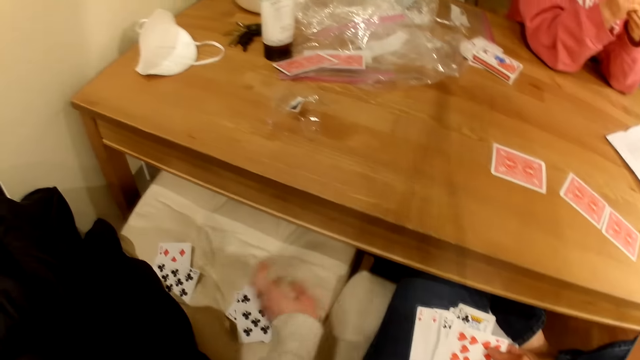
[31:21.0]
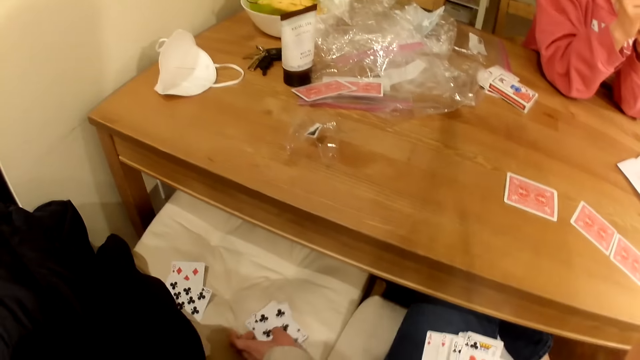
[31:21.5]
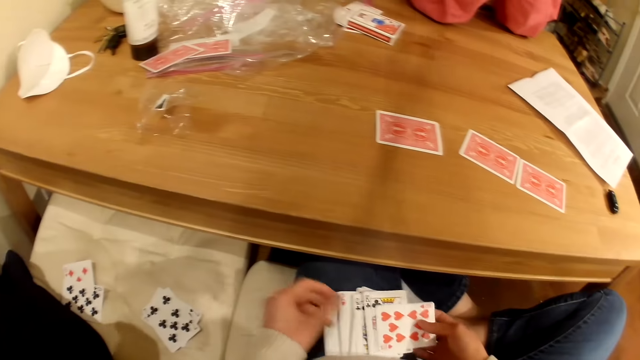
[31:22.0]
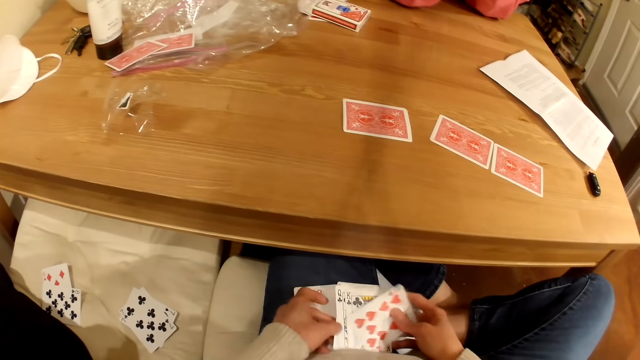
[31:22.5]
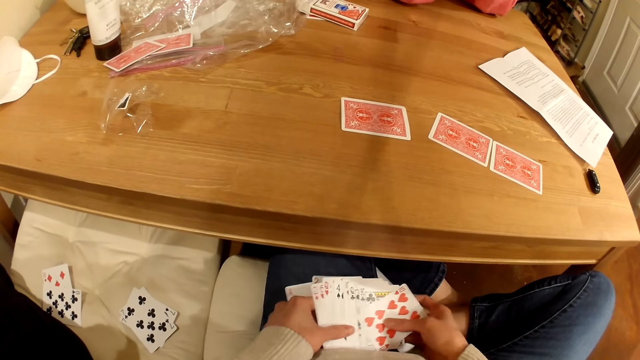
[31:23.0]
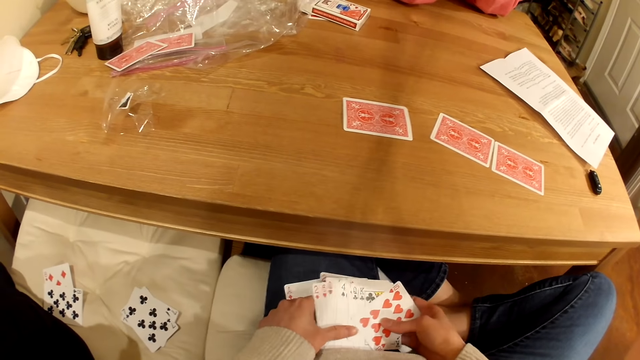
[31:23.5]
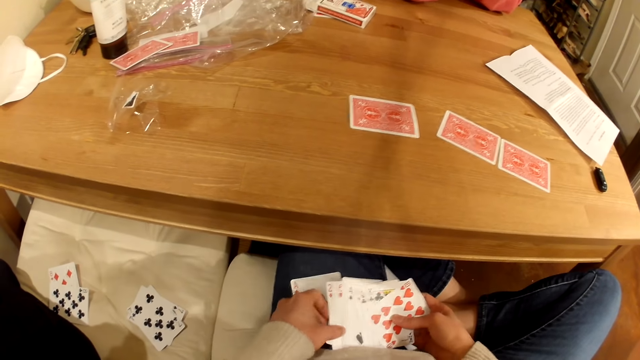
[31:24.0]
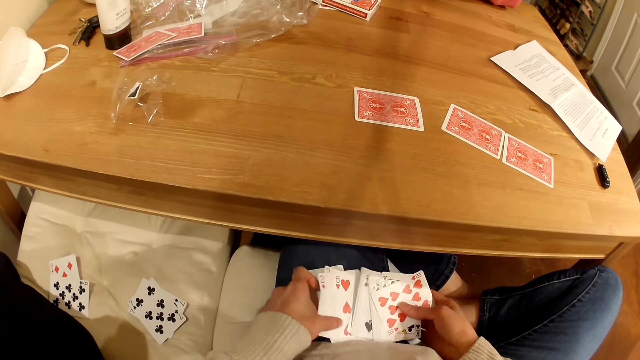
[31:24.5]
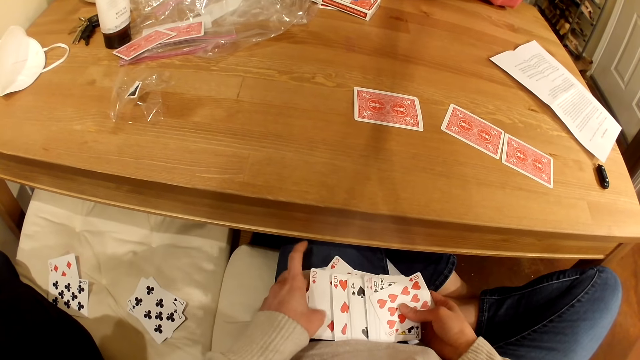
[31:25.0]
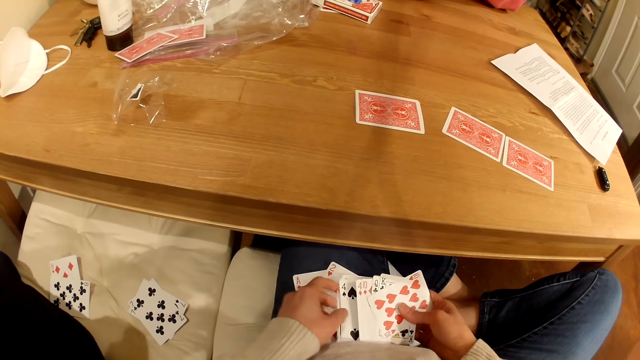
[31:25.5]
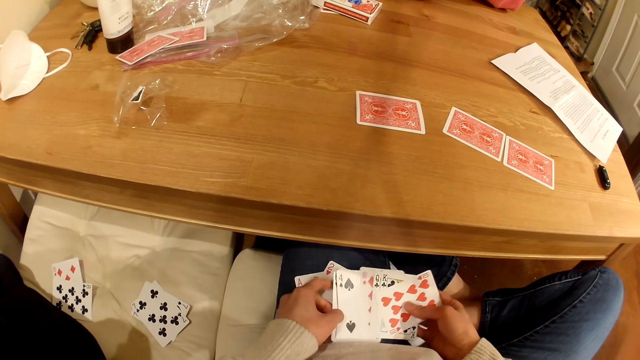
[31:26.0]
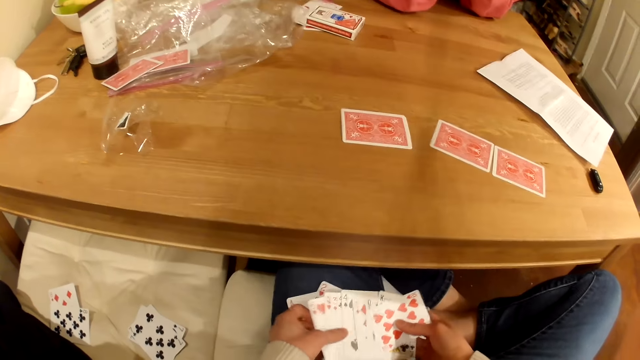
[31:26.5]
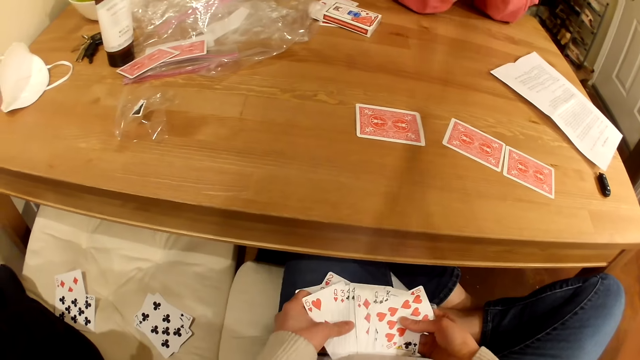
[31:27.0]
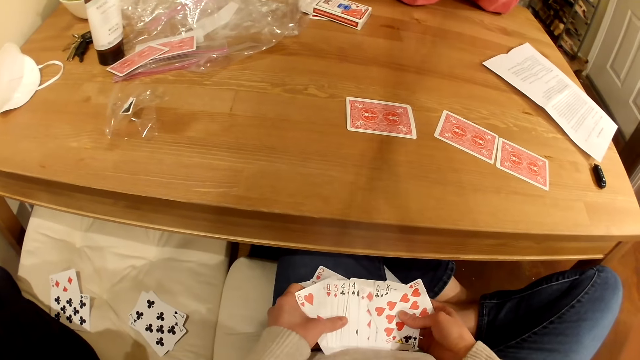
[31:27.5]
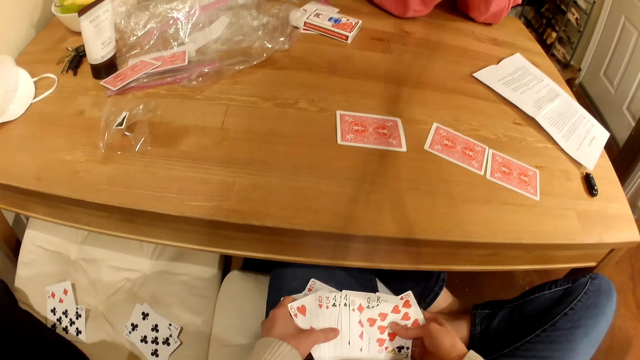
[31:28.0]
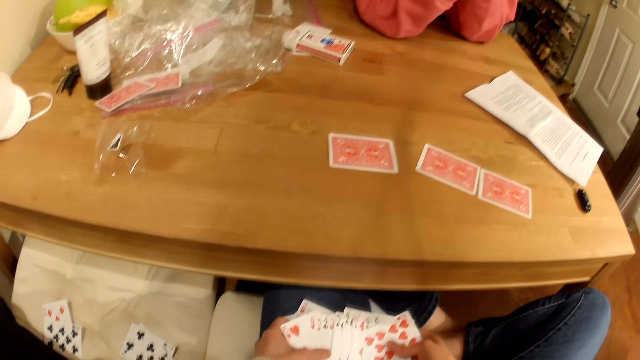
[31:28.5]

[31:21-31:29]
The camera wearer touches playing cards on the seat. They shuffle the playing cards and spread their cards.

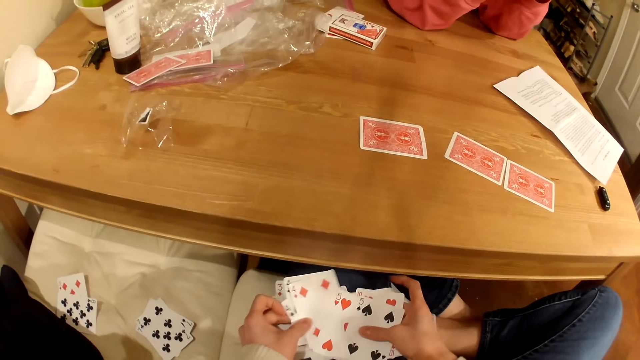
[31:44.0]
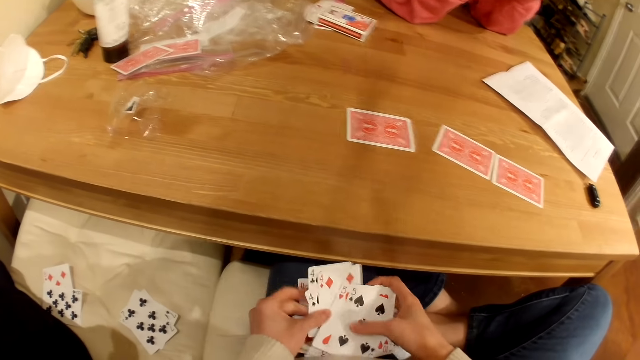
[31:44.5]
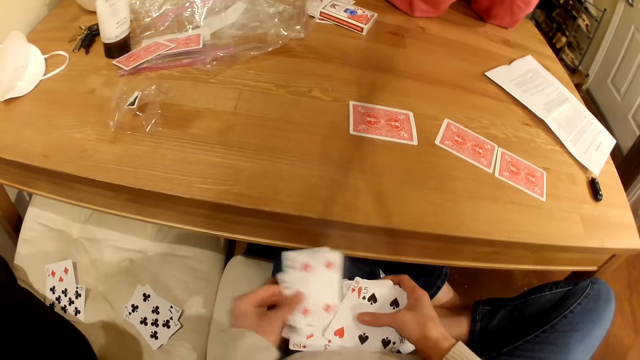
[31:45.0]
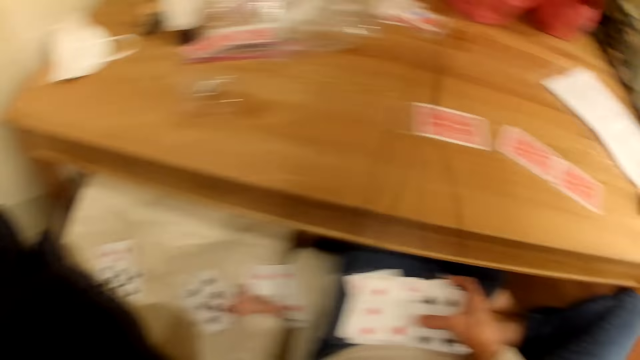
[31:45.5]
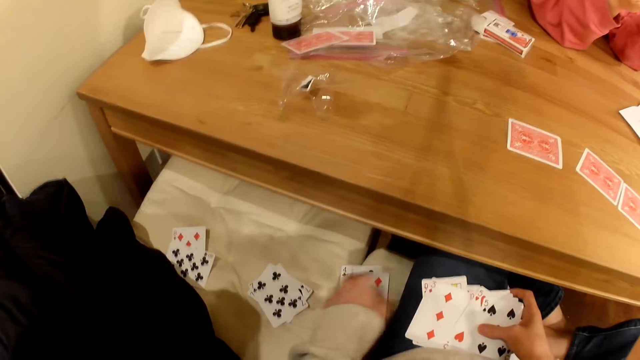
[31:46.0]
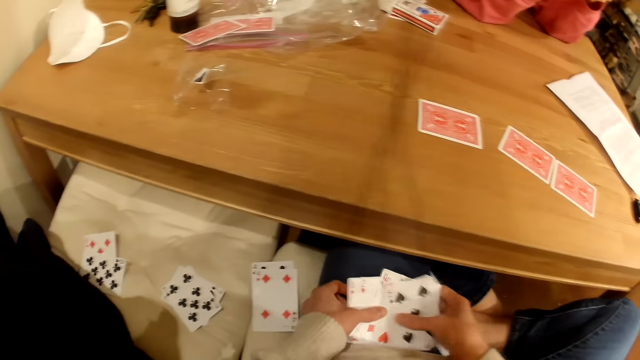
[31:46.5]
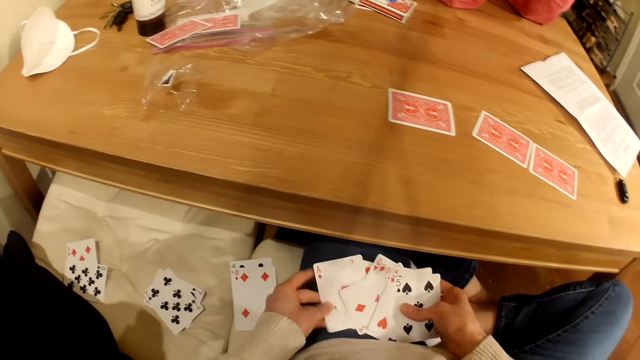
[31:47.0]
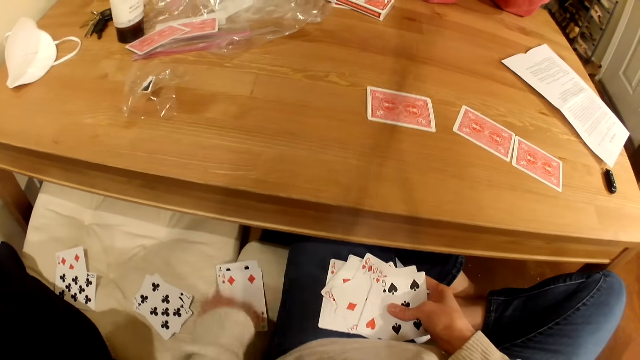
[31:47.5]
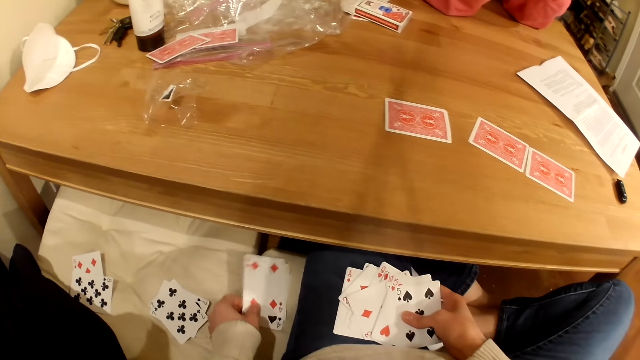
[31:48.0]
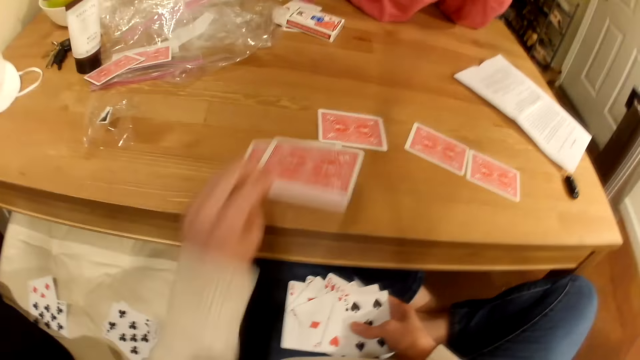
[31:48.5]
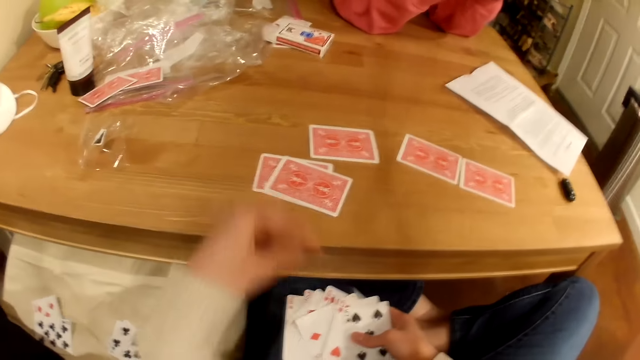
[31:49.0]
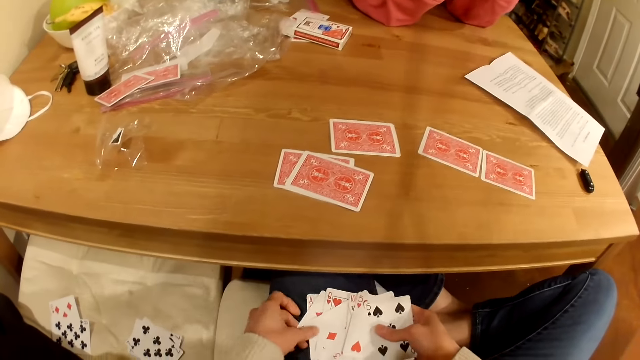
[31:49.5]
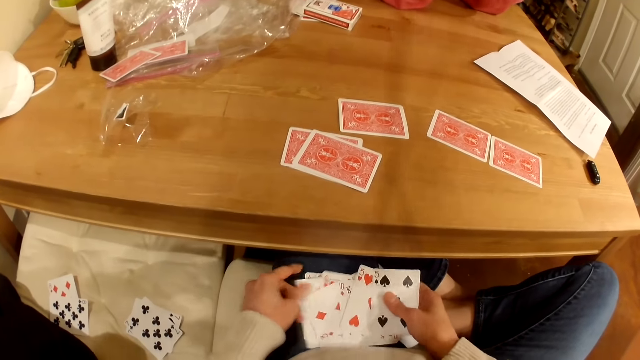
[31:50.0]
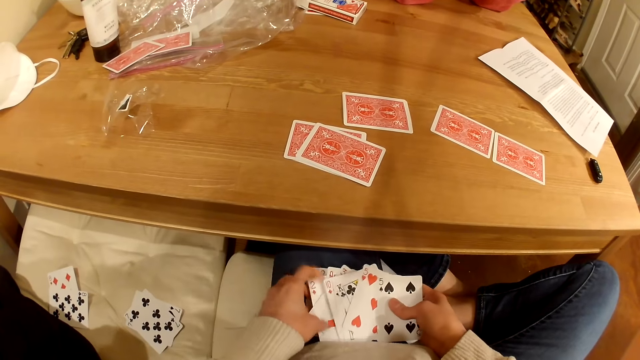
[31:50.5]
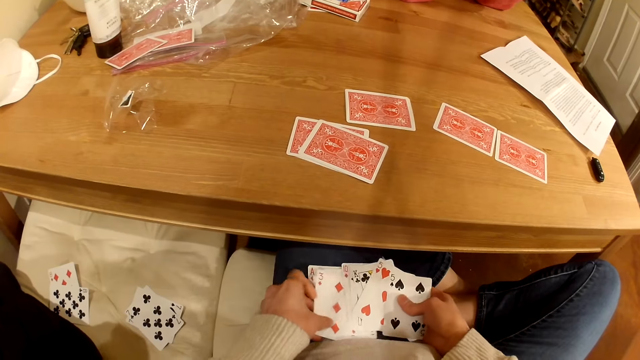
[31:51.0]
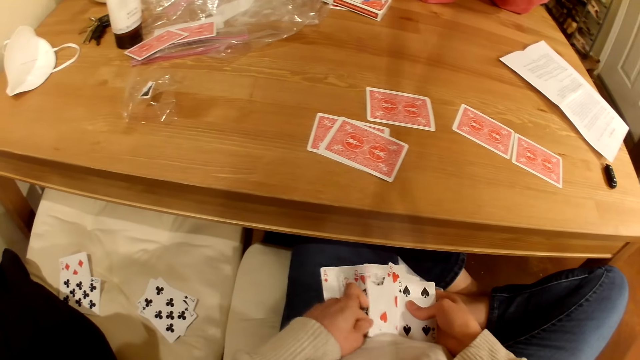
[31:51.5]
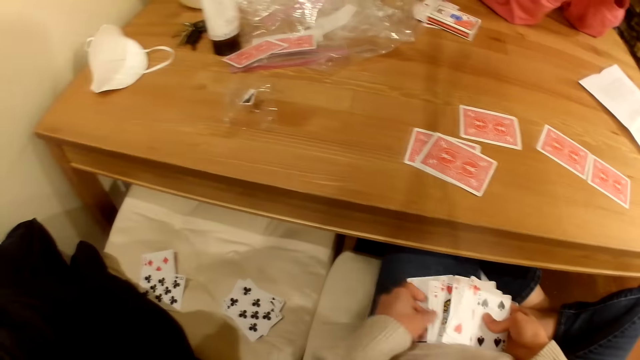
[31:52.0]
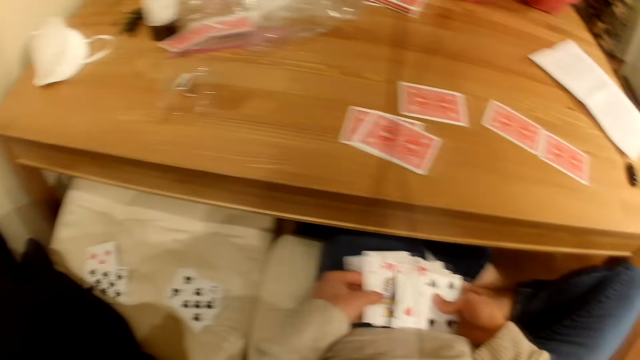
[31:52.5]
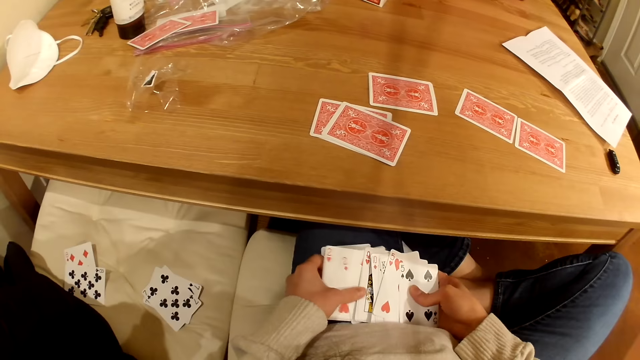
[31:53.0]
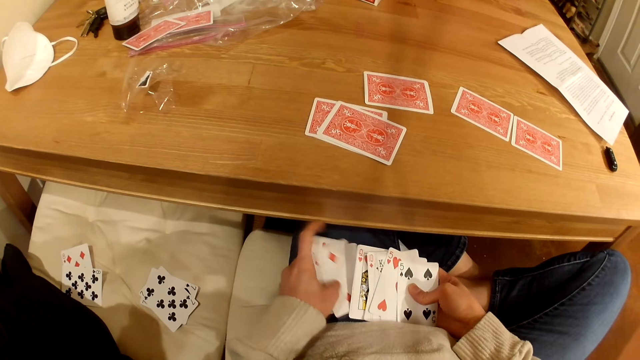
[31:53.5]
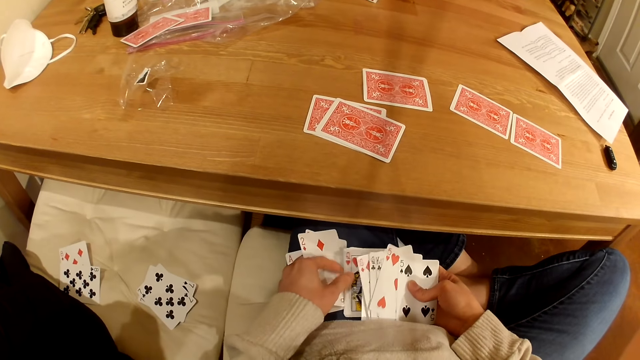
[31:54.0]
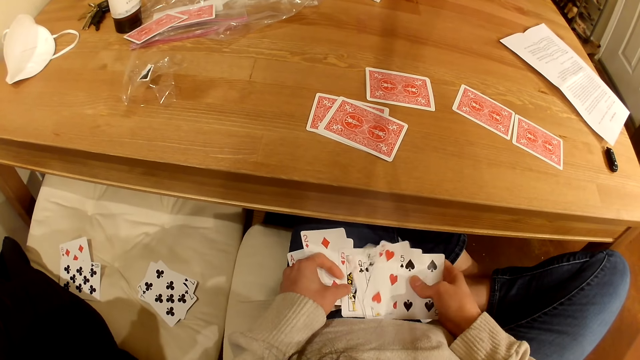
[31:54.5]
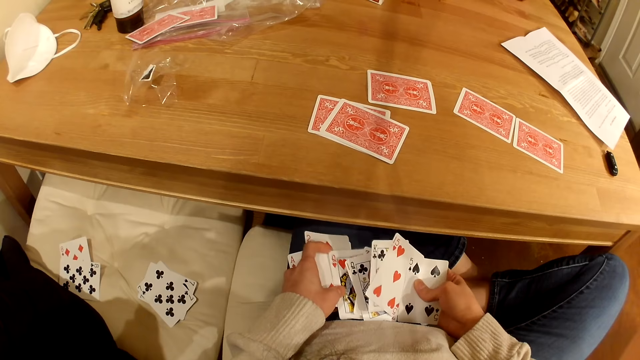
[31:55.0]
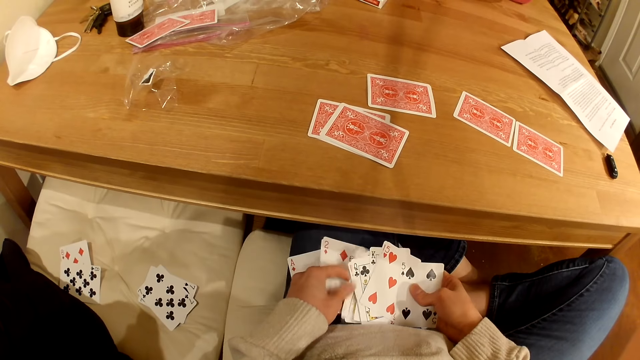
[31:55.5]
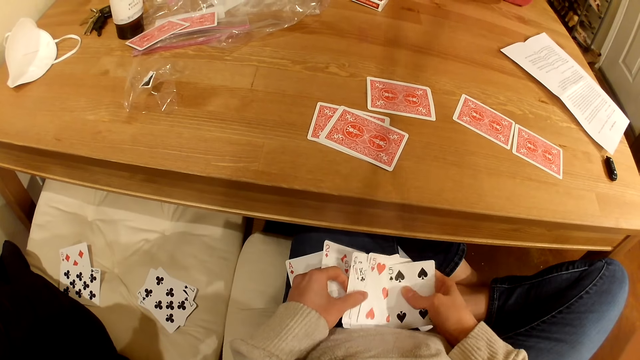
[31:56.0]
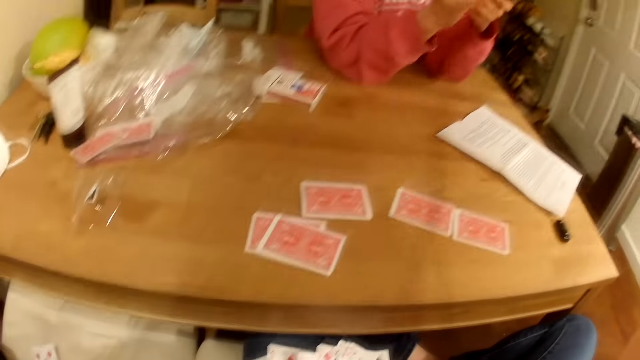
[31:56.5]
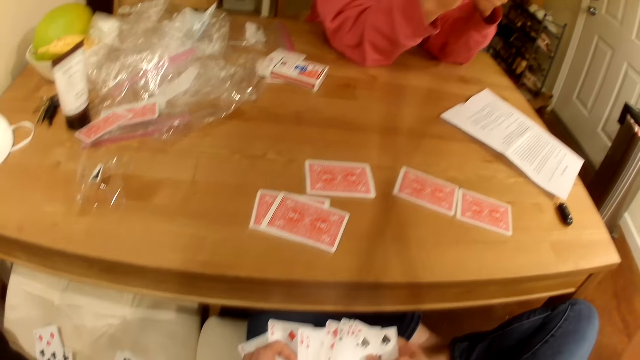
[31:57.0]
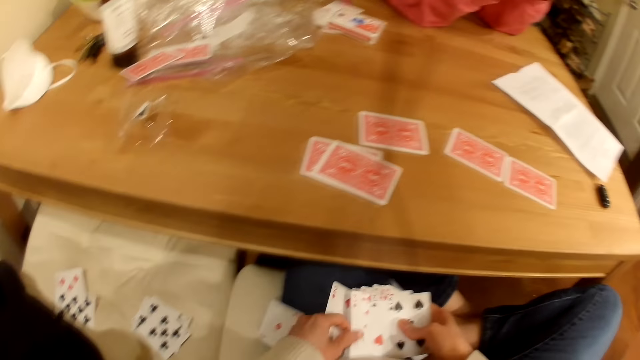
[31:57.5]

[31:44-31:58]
The camera wearer places playing cards on the seat. They shuffle the playing cards. They pick the playing cards from the seat and put the playing cards on the table. They shuffle the playing cards.
